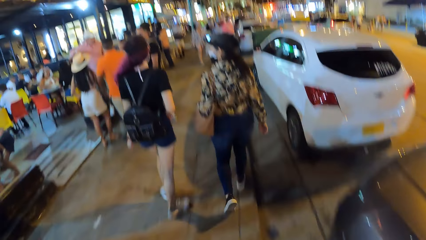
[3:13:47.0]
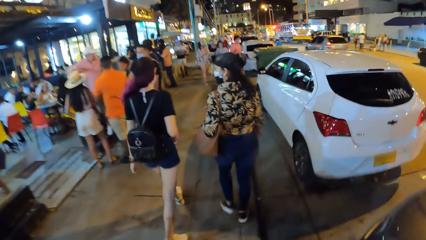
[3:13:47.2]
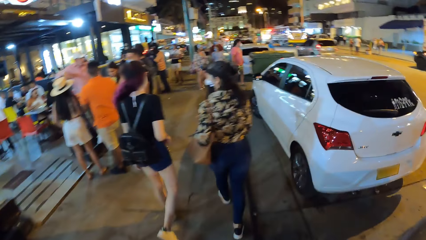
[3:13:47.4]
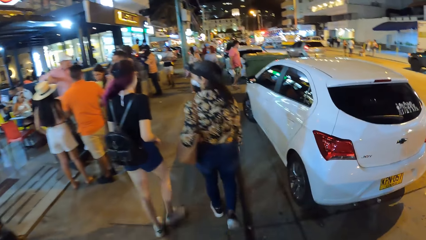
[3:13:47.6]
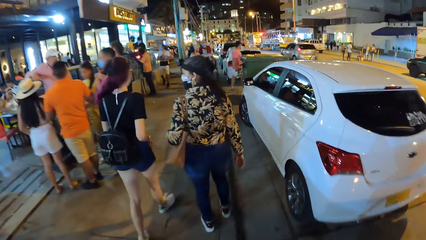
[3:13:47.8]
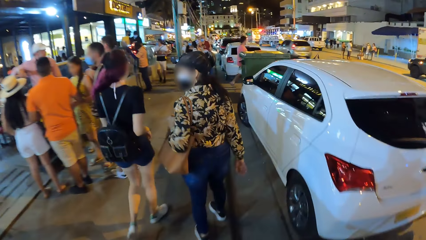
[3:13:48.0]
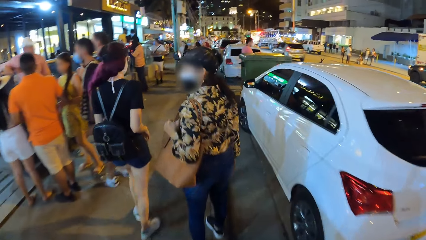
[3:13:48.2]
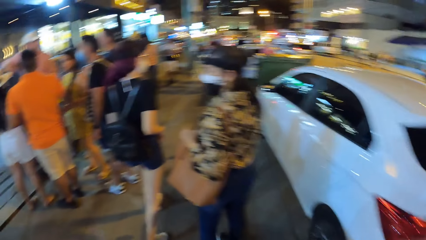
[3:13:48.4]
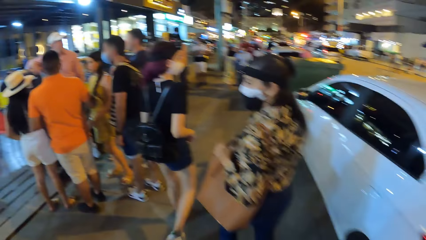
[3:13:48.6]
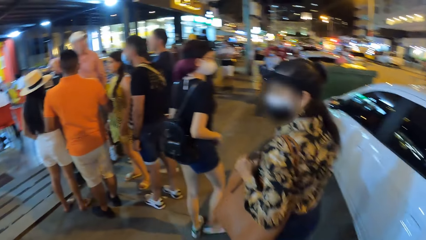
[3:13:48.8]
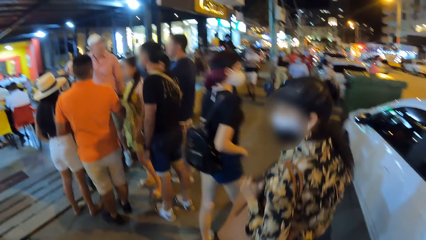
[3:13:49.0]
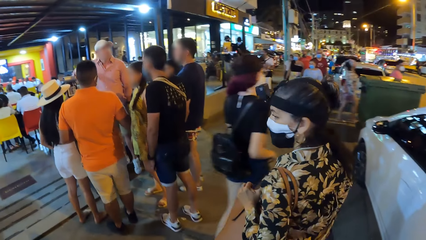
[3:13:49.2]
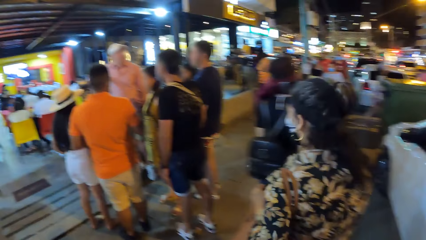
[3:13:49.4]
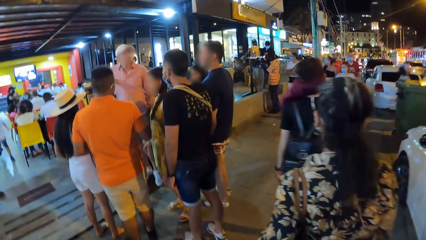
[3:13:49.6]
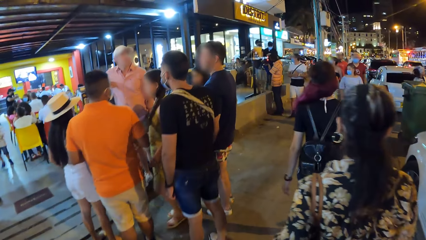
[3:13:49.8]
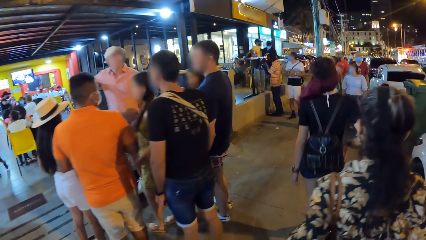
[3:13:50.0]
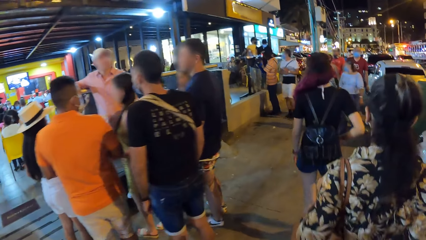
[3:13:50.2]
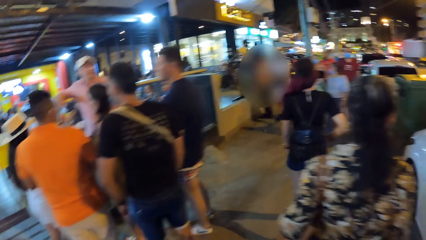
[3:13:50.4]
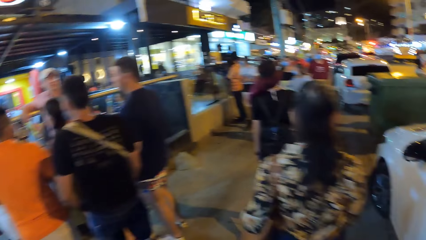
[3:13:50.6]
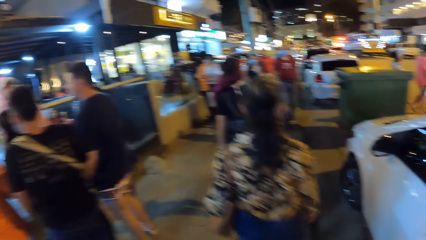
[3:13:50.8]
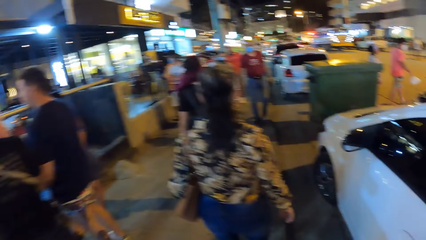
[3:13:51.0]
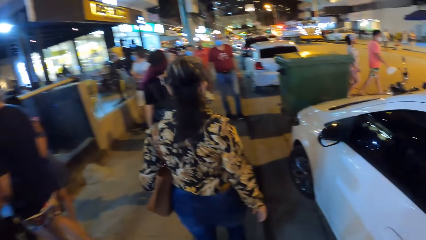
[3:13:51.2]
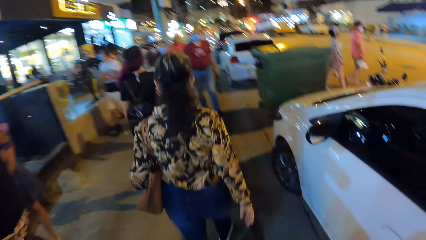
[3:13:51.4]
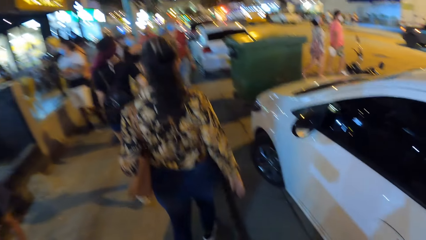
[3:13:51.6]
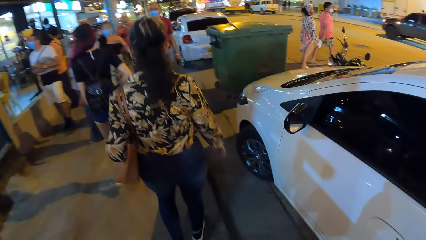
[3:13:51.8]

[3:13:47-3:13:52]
The camera wearer looks around. A woman interacts with another woman and the camera wearer.

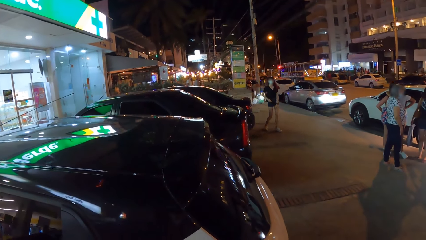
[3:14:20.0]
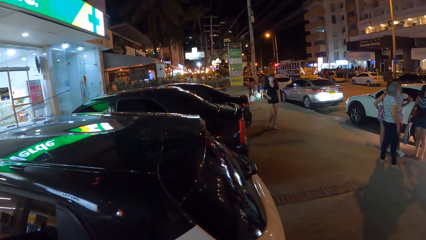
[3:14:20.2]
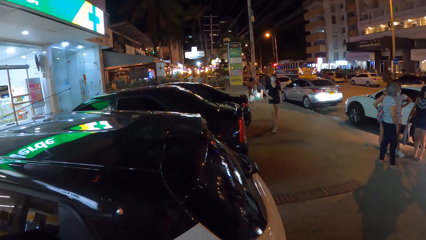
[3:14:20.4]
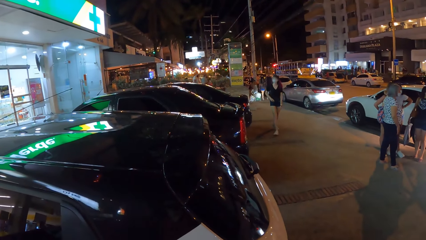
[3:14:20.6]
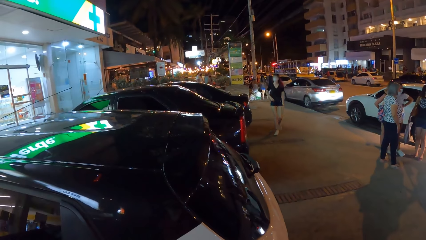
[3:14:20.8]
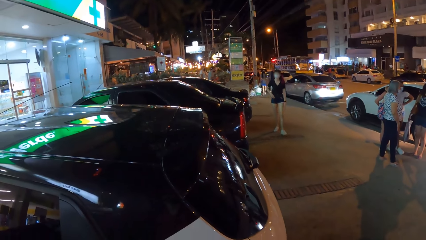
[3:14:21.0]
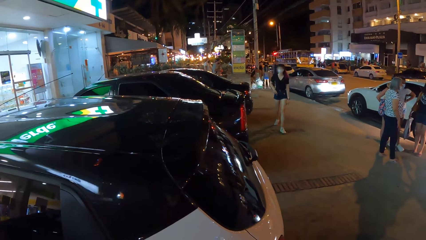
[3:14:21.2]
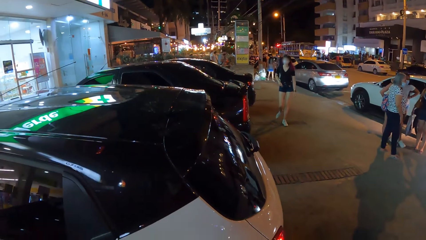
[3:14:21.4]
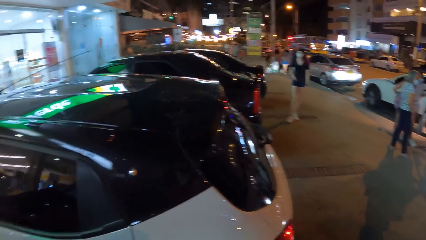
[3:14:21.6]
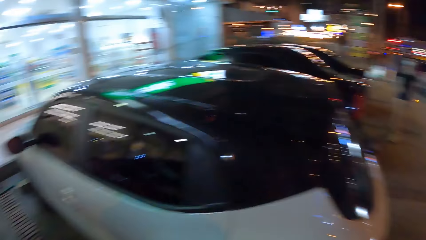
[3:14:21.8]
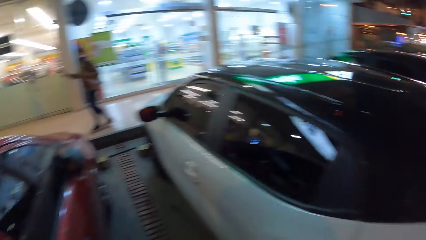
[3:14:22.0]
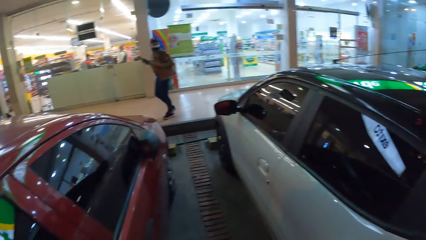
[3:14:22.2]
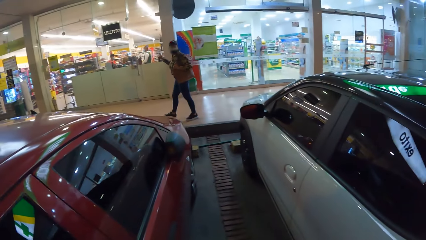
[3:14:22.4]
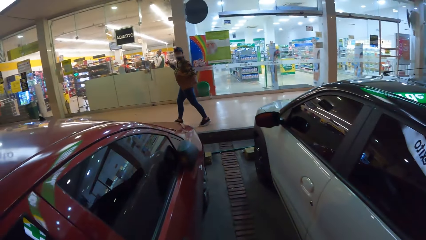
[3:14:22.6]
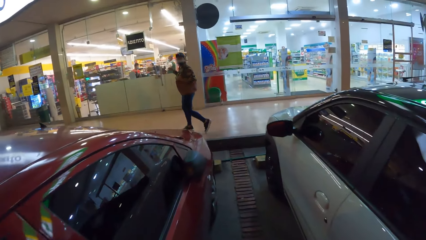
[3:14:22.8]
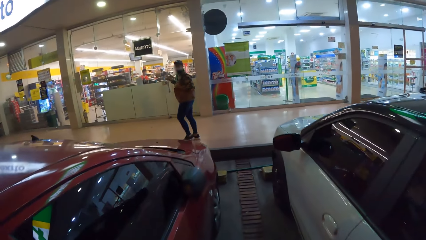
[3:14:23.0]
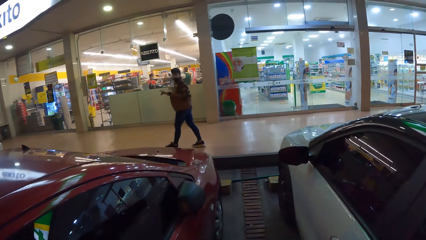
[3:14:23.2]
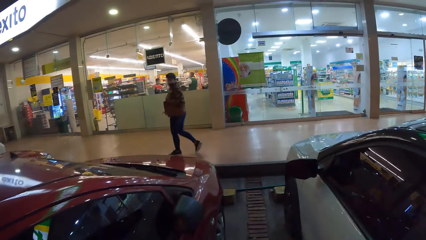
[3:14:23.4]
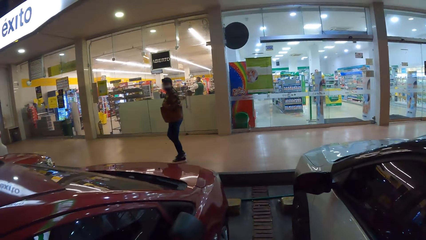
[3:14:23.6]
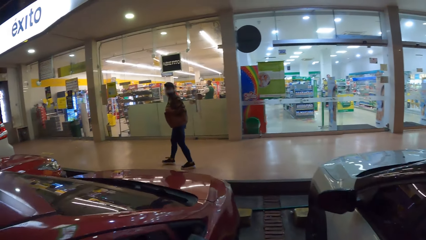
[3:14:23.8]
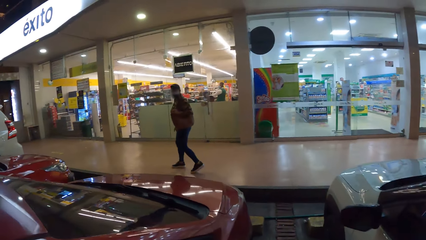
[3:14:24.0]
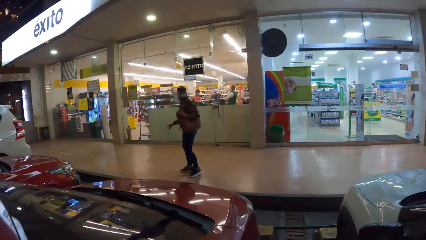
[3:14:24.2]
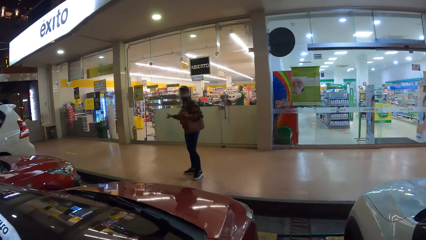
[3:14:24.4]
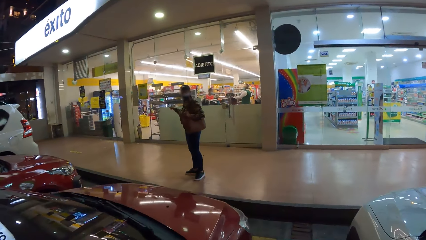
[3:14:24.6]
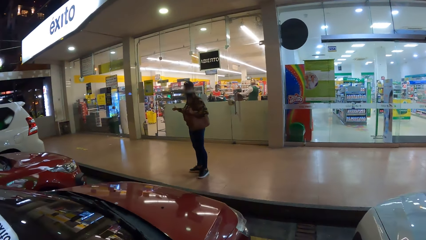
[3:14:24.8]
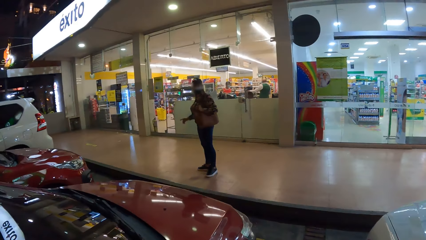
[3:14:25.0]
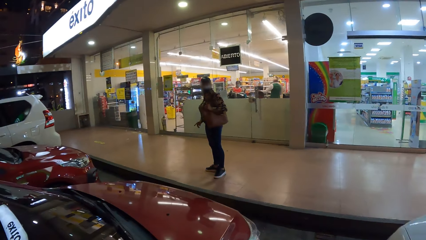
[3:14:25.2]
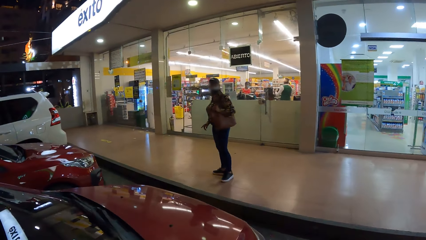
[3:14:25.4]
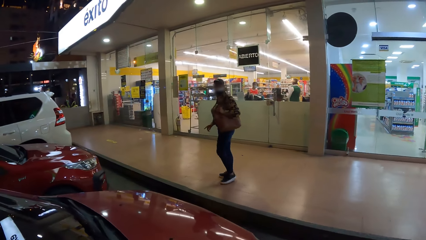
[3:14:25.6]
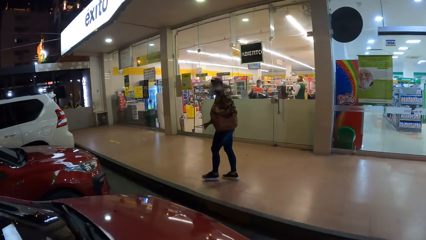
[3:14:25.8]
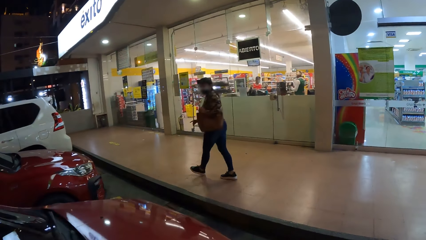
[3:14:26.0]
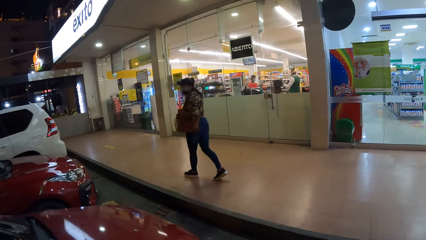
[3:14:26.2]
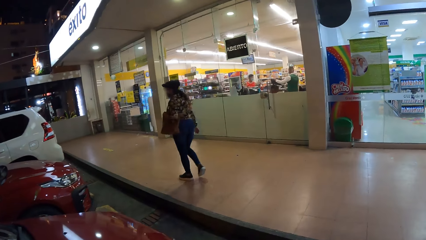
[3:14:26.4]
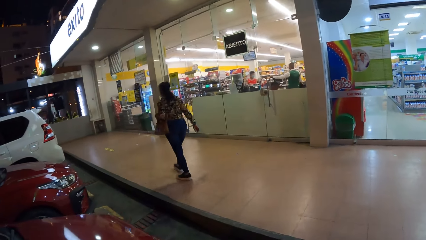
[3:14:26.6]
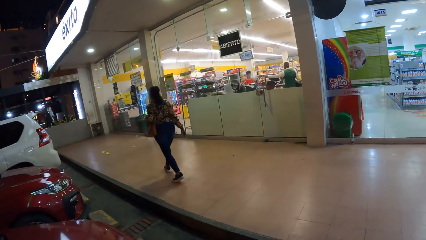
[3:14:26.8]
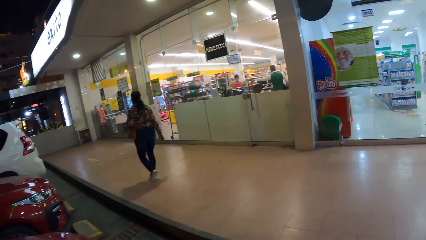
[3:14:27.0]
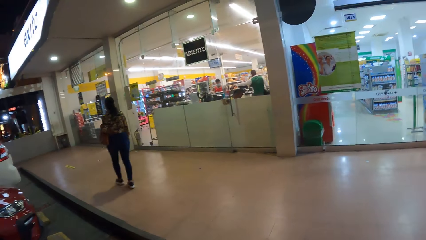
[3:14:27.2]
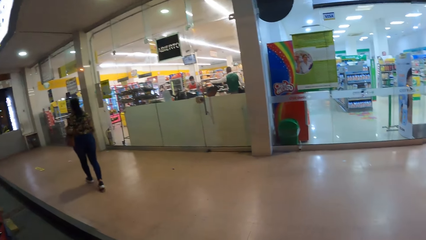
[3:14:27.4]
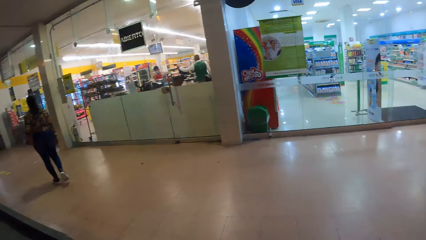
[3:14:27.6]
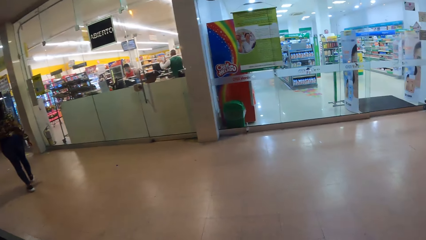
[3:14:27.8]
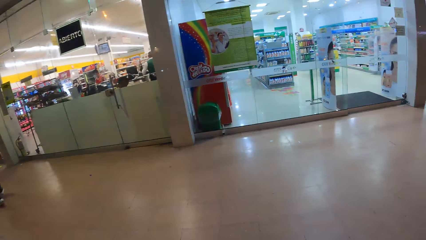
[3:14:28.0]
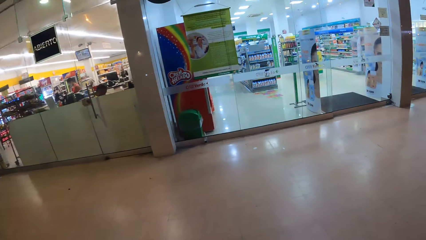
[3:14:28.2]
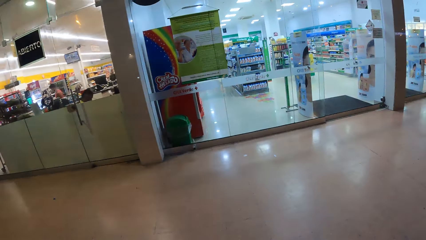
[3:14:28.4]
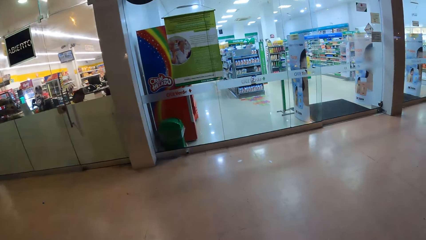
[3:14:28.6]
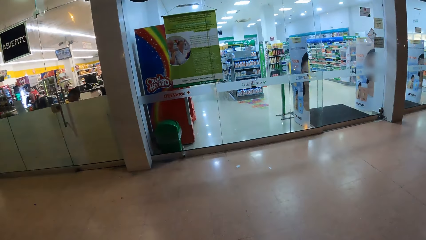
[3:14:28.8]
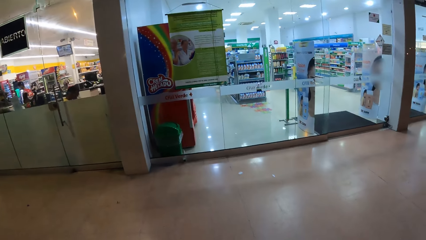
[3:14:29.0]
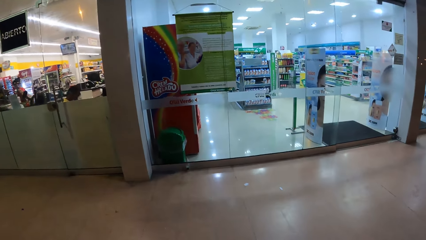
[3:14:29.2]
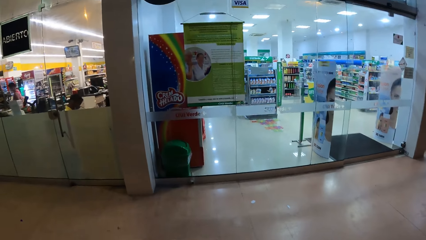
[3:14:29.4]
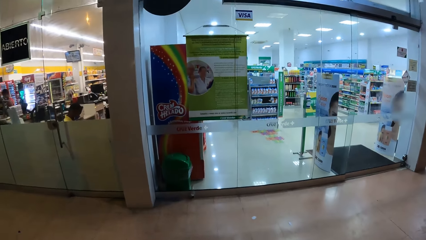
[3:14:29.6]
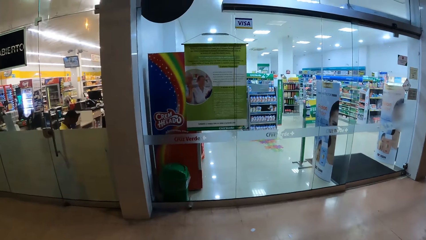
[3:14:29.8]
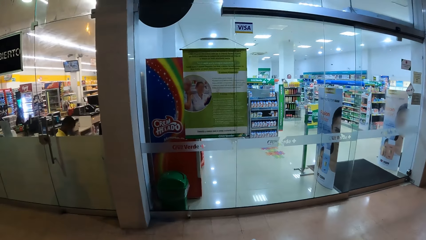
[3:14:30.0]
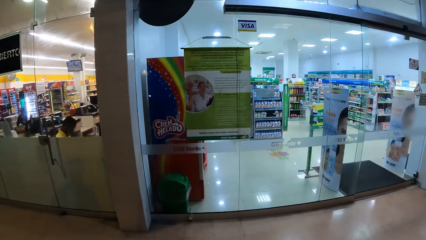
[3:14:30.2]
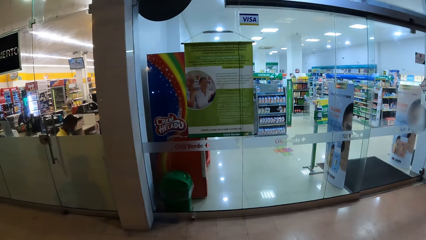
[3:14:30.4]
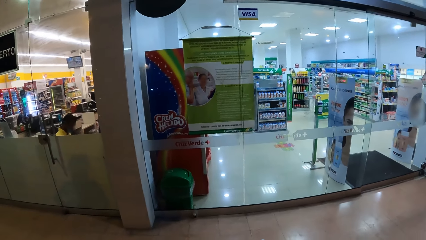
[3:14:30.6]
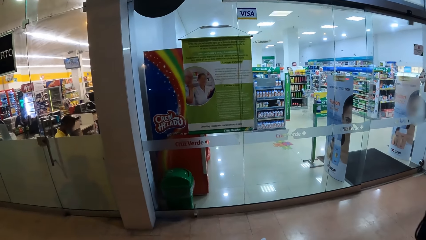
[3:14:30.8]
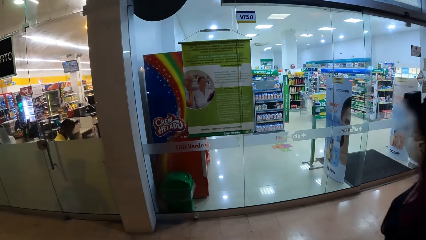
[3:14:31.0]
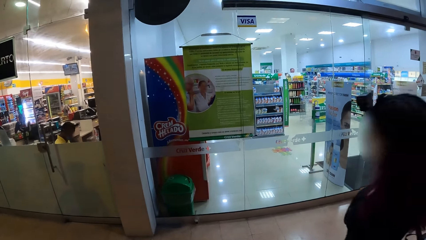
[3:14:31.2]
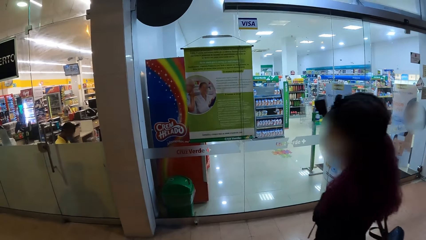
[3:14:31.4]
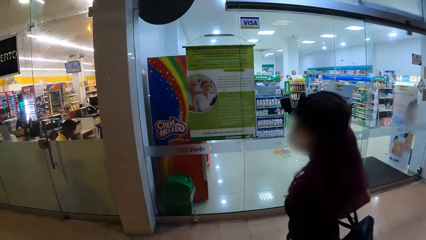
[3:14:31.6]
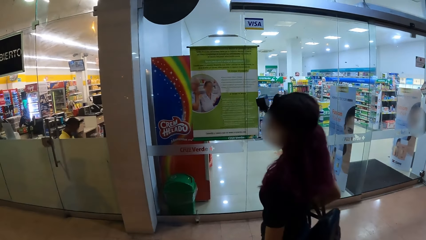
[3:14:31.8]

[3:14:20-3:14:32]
A woman points at a store with her right hand. The woman interacts with the camera wearer. The camera wearer talks to the woman. The woman points at the store with her right hand. The camera wearer looks around.
